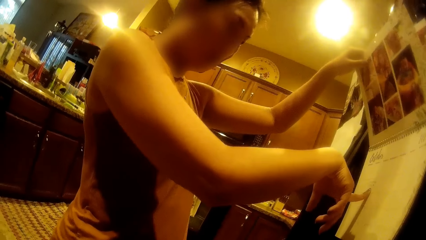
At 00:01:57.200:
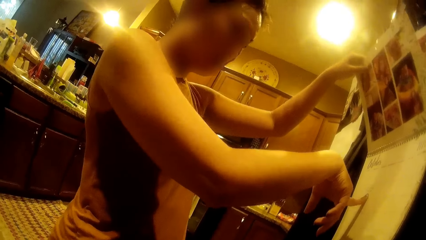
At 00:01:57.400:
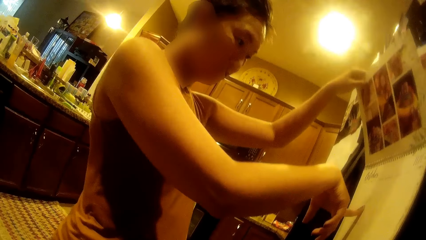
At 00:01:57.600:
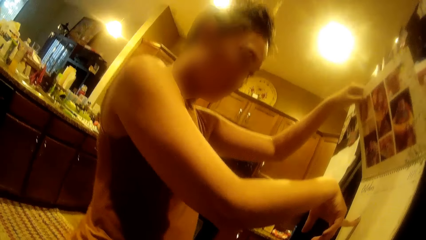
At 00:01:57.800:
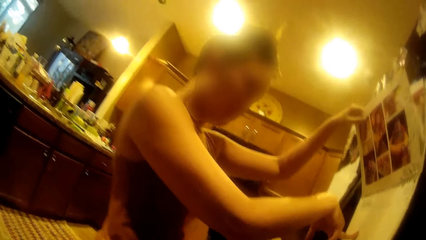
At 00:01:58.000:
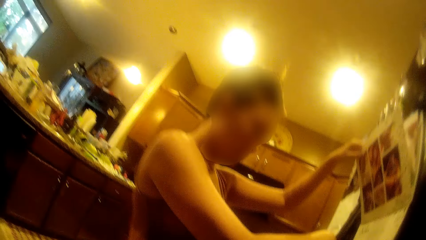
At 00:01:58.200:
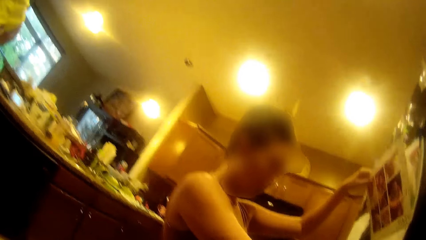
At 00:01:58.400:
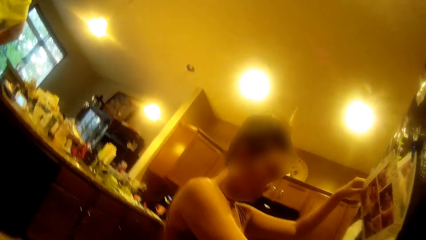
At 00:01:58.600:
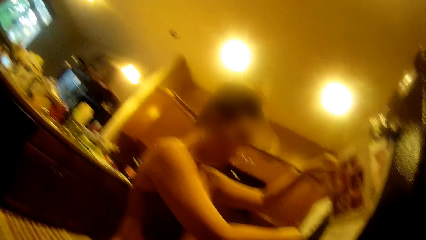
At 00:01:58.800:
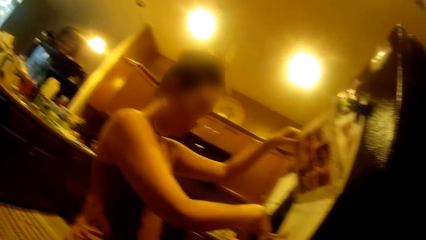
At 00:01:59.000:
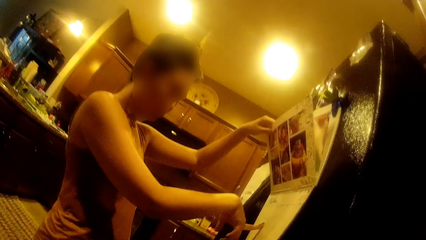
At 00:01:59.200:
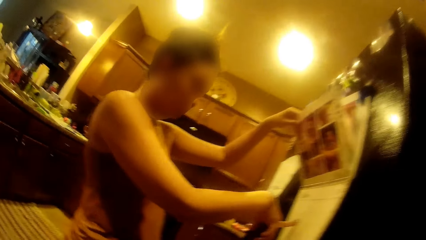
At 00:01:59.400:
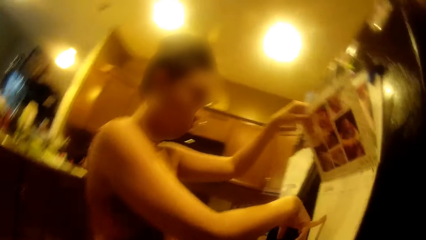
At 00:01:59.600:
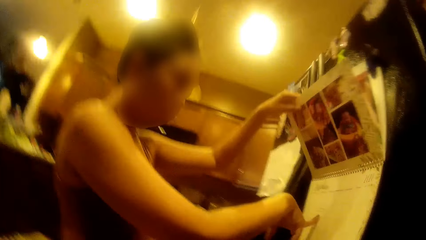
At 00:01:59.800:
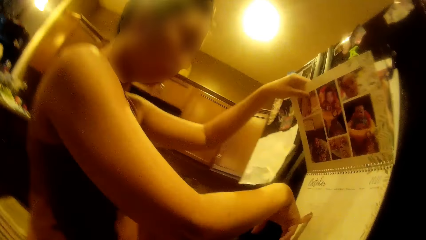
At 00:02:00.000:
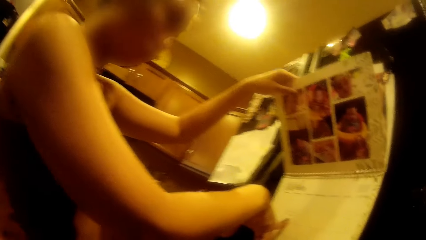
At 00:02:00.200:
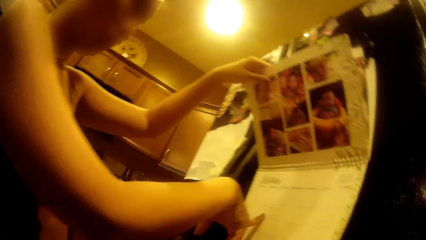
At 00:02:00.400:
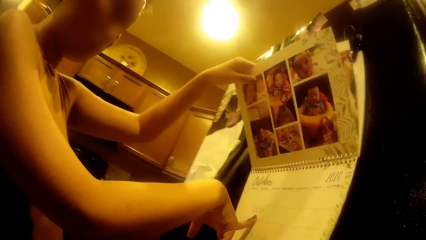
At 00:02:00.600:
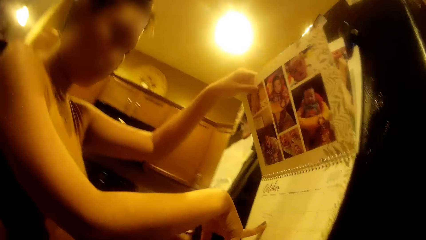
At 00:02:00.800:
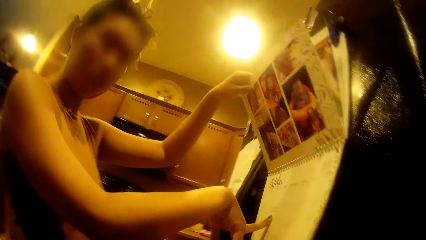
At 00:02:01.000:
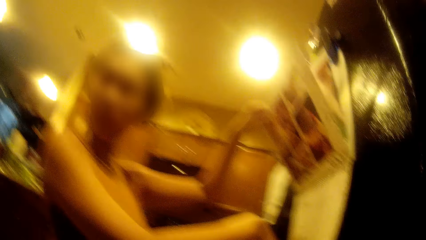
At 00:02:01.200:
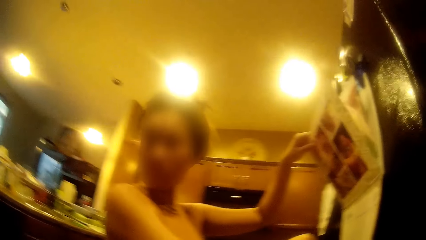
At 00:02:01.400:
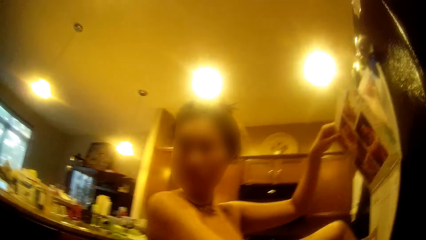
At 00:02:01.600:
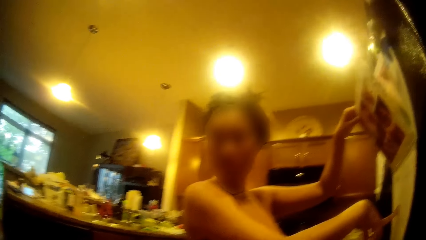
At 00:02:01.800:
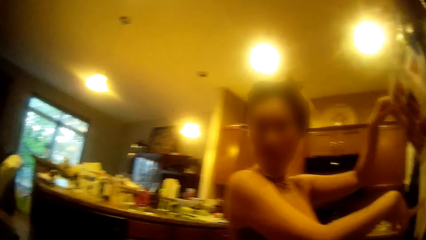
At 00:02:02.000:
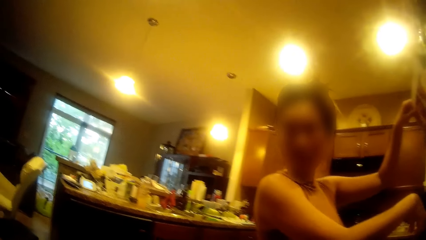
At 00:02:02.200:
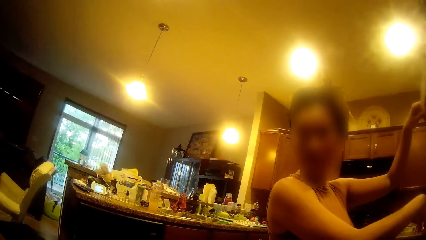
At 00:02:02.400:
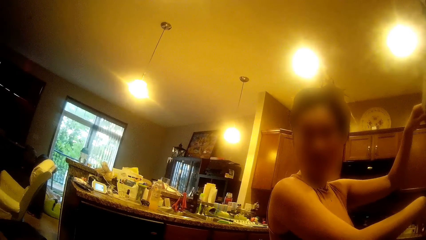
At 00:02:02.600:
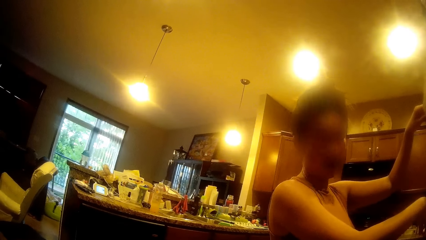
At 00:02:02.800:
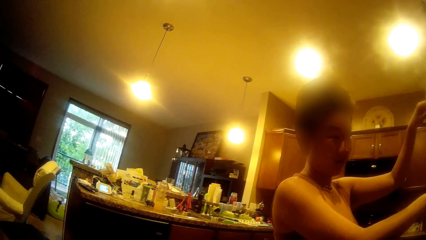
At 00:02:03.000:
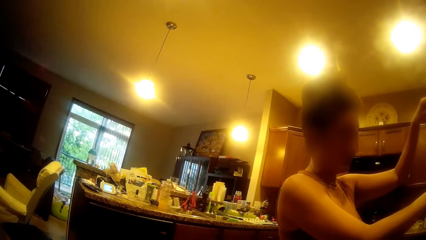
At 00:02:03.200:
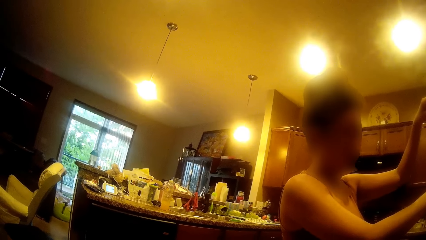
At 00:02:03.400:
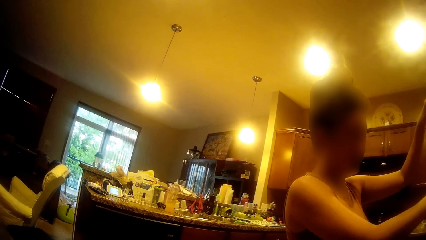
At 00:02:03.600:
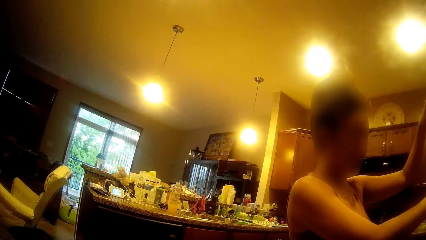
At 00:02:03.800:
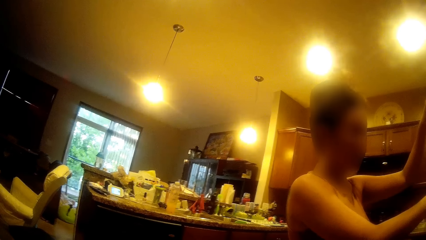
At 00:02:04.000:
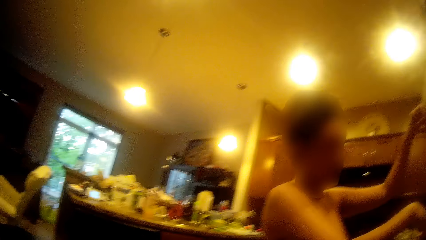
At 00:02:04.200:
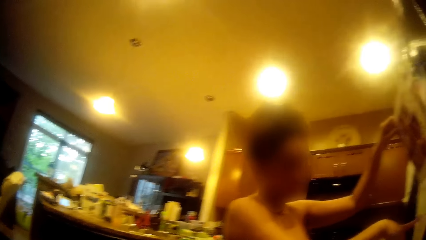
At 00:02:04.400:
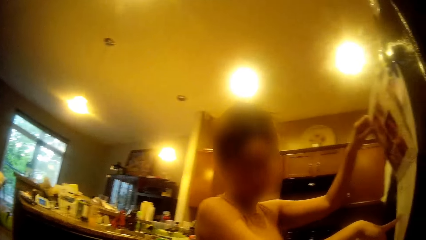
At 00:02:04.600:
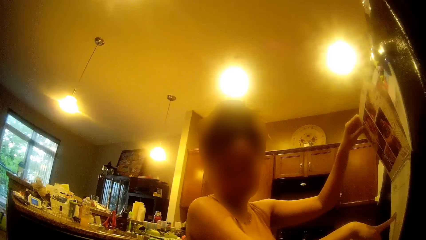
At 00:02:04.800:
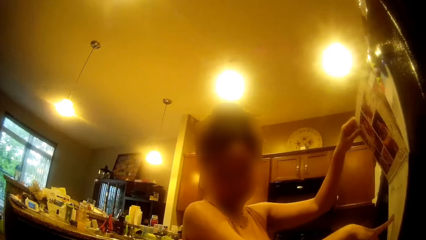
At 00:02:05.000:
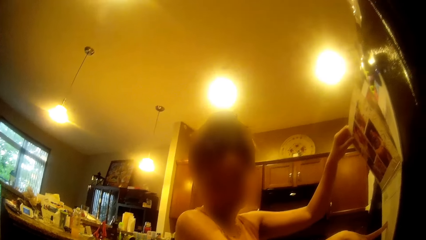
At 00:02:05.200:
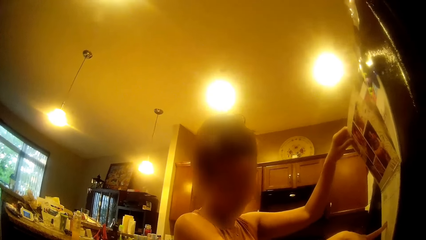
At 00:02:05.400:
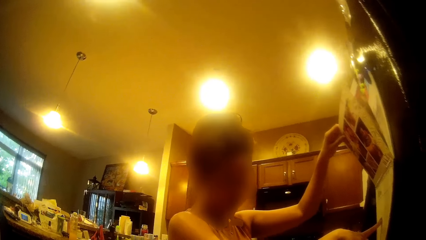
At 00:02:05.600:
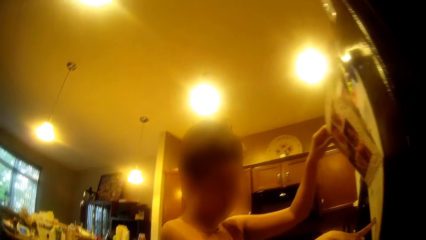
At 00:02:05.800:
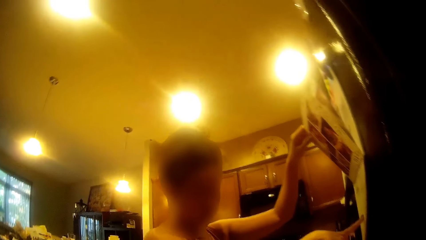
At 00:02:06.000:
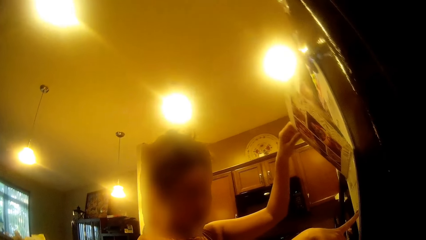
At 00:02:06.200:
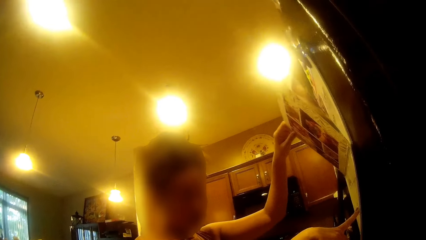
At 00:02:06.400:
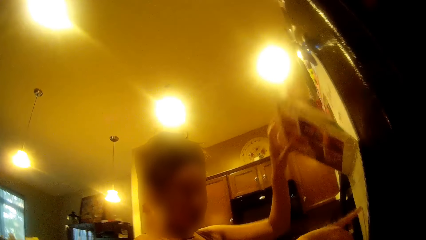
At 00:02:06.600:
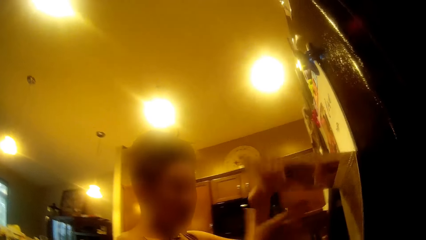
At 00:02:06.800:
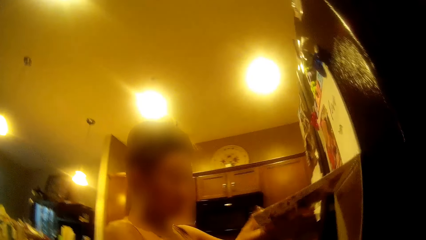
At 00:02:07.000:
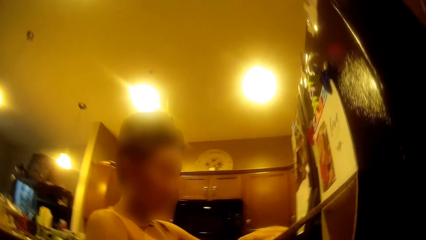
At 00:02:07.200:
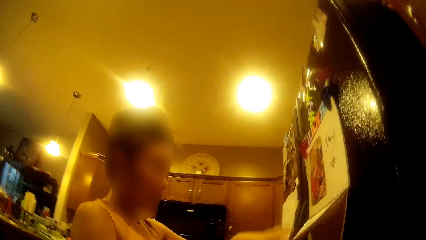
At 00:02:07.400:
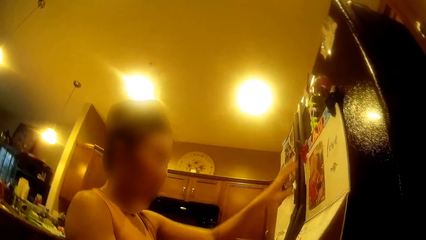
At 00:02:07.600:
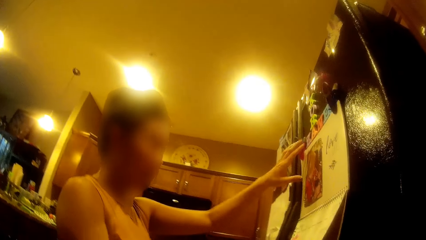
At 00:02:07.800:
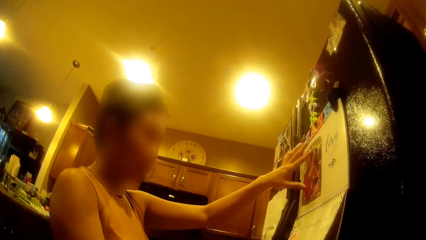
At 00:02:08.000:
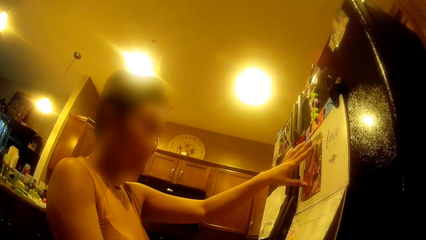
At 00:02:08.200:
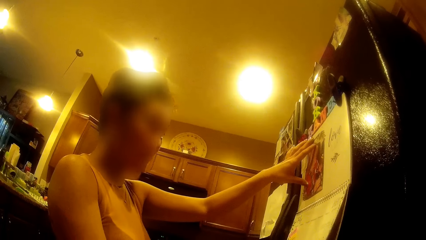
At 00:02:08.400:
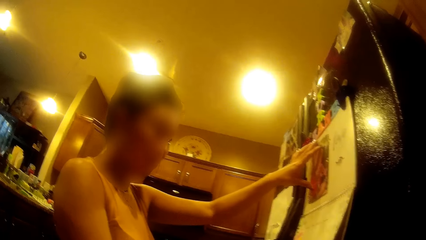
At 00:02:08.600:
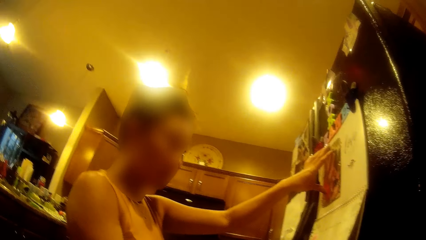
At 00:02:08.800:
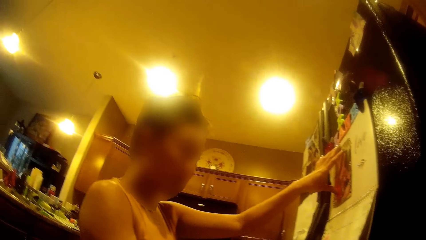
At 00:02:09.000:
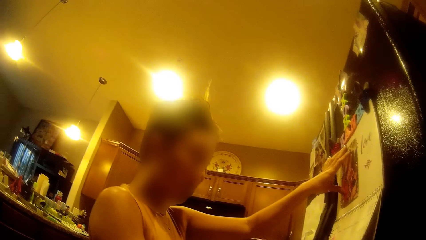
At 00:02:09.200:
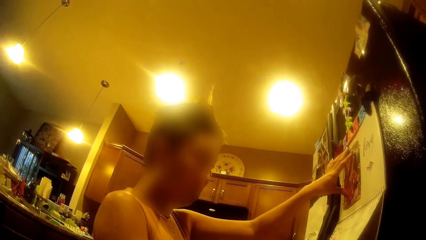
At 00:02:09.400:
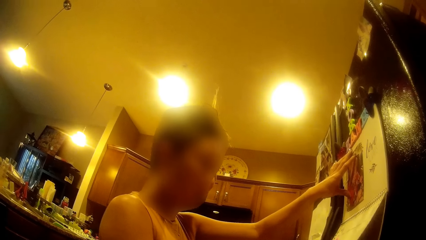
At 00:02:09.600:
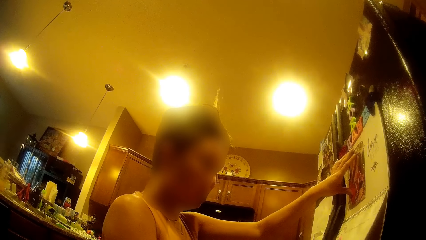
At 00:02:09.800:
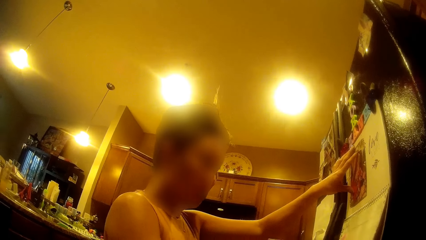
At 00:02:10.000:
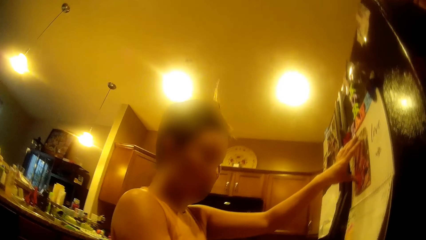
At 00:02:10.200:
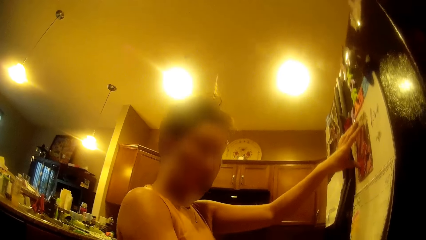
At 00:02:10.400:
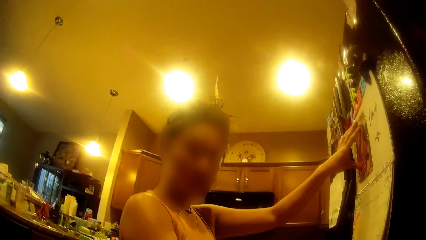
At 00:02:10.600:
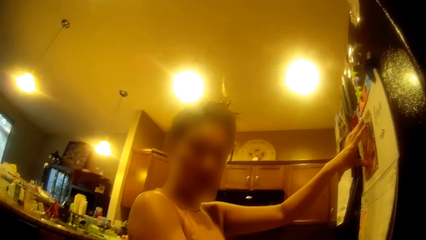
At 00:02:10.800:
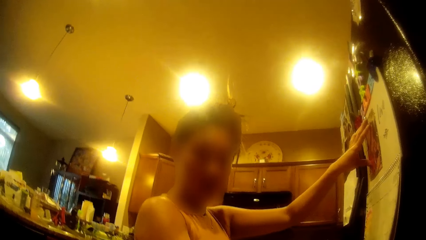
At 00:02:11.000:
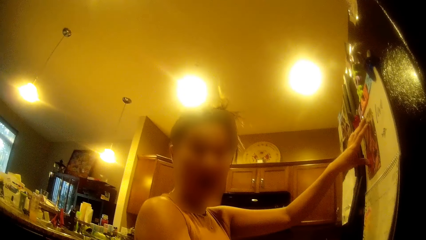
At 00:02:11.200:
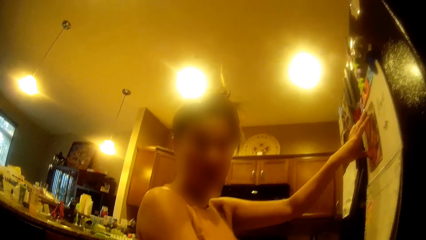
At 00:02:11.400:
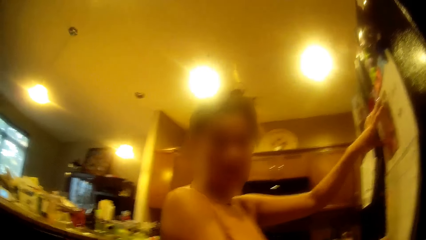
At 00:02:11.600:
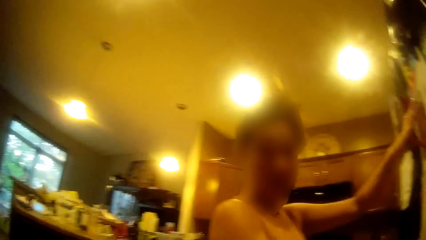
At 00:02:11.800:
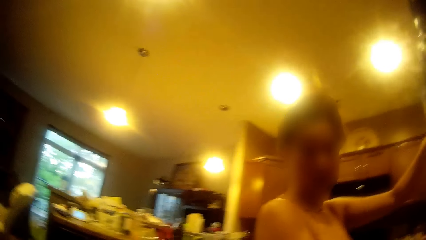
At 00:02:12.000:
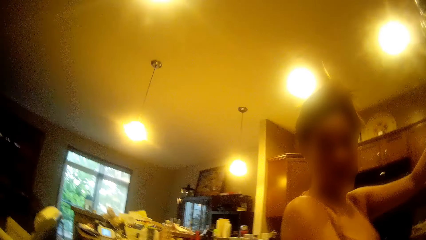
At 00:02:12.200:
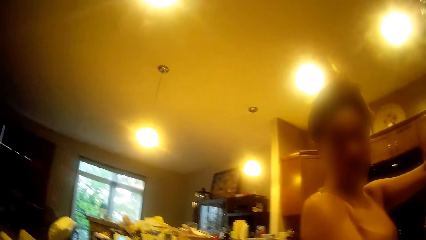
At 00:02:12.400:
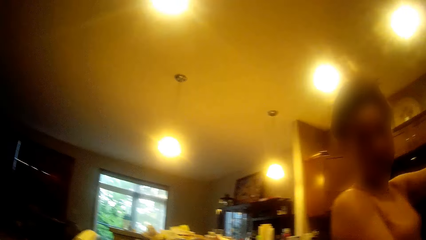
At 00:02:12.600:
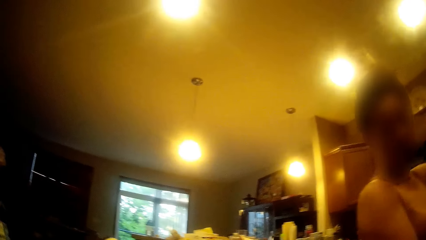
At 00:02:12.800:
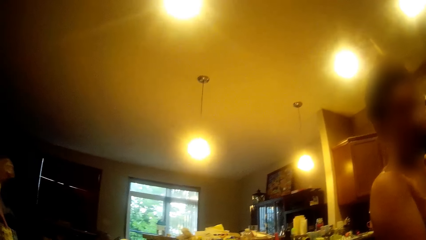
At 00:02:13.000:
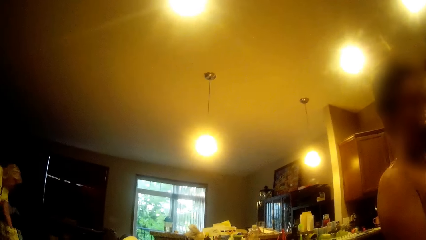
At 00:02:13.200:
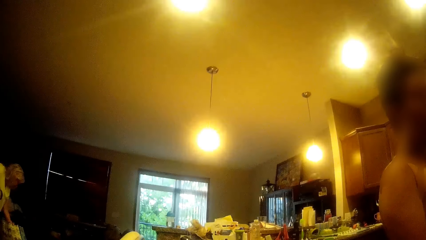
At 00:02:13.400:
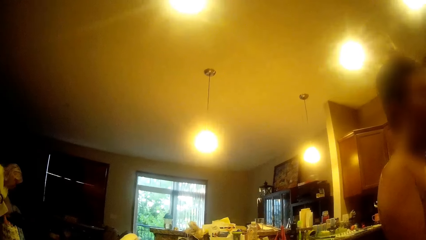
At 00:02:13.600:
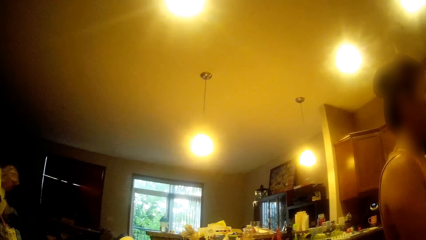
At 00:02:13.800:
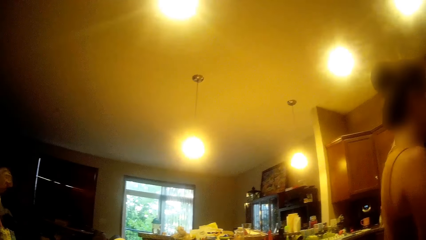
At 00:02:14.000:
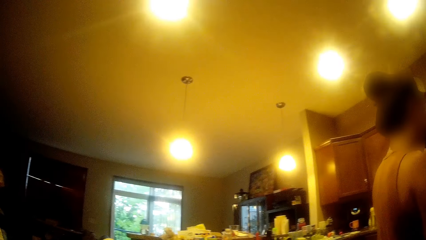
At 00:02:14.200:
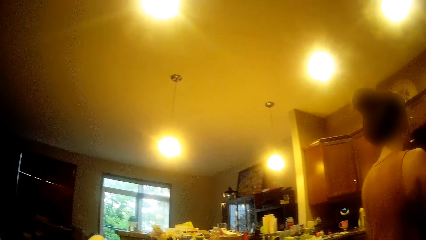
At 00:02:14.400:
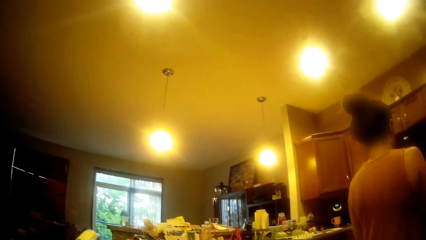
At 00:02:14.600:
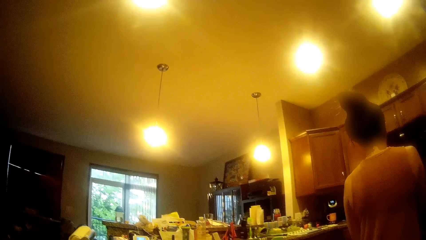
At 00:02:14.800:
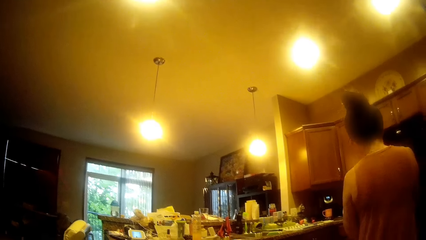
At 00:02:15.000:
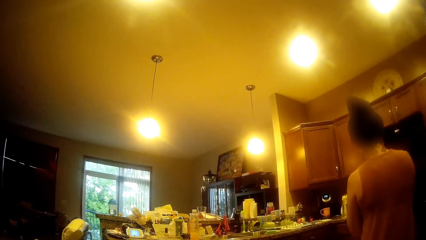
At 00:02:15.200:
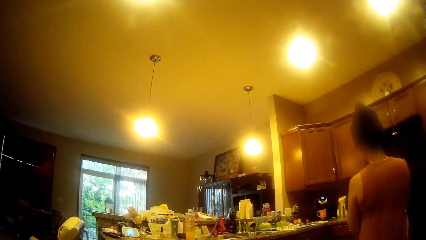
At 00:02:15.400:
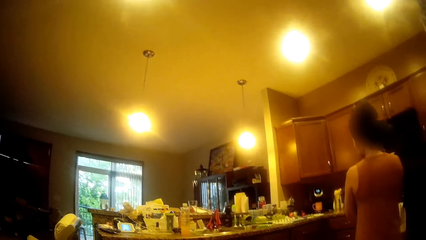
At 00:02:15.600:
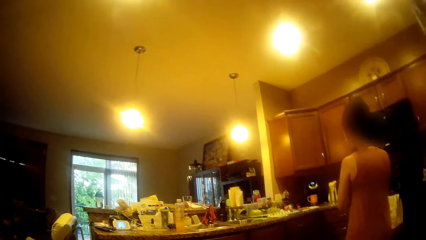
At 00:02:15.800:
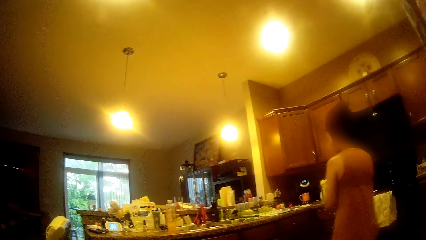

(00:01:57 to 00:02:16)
The lady passes the flipped calendar pages in her left hand to her right hand. She flips the calendar. She touches the calendar with her left hand. She stares at the calendar. Another woman puts her left hand inside a bag on a chair in the living room. The lady walks in the kitchen.
